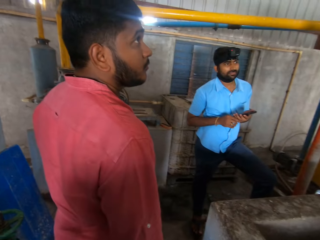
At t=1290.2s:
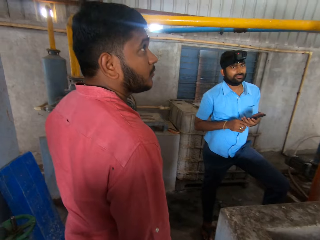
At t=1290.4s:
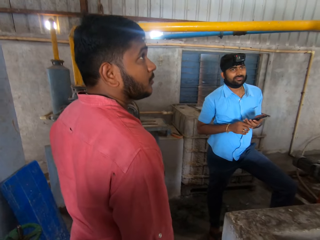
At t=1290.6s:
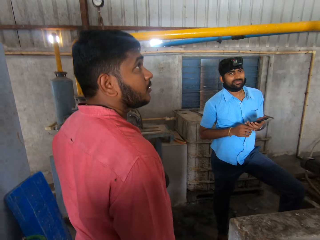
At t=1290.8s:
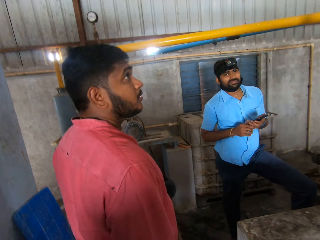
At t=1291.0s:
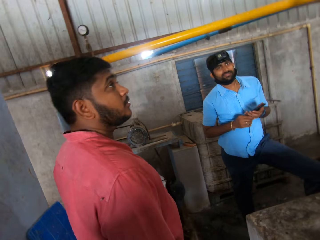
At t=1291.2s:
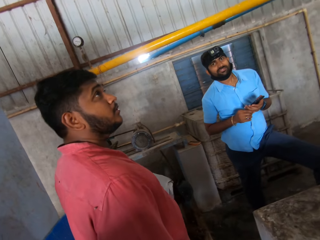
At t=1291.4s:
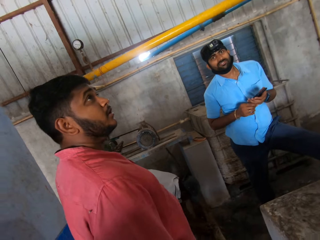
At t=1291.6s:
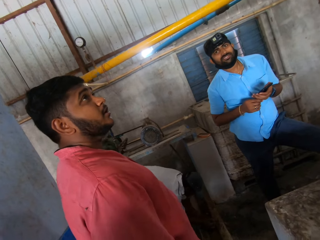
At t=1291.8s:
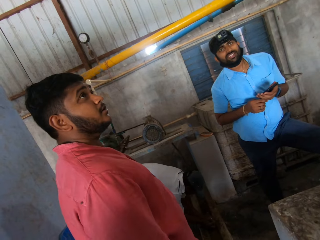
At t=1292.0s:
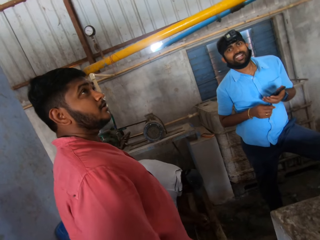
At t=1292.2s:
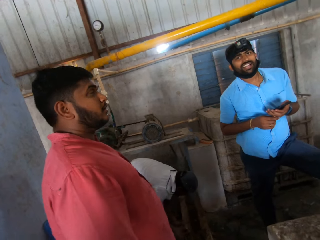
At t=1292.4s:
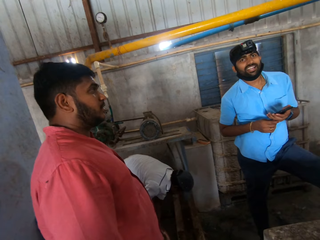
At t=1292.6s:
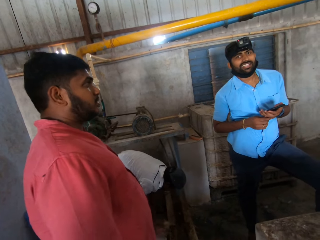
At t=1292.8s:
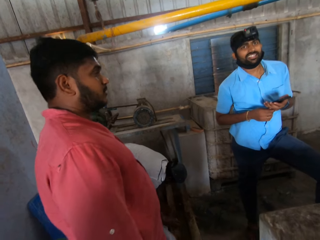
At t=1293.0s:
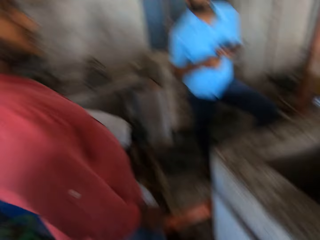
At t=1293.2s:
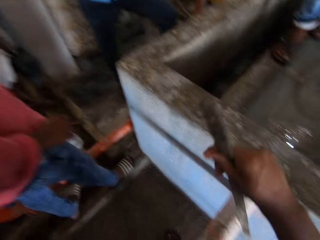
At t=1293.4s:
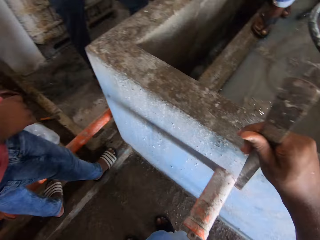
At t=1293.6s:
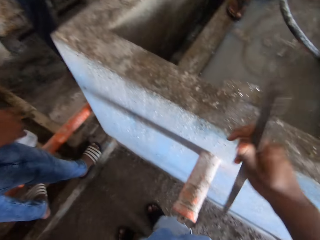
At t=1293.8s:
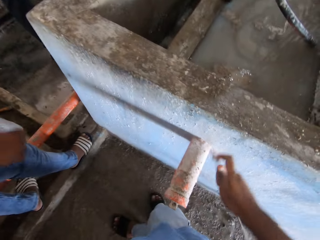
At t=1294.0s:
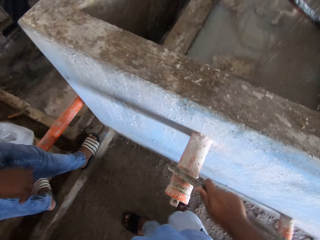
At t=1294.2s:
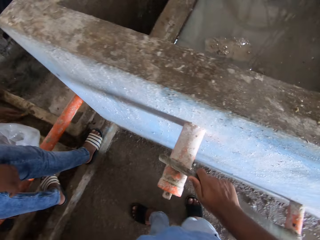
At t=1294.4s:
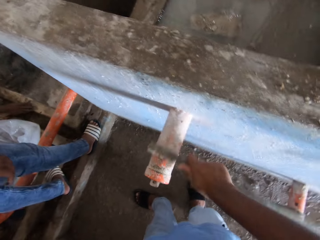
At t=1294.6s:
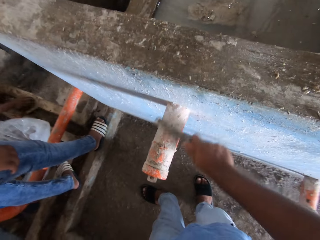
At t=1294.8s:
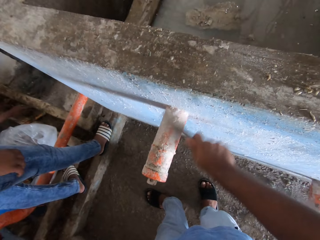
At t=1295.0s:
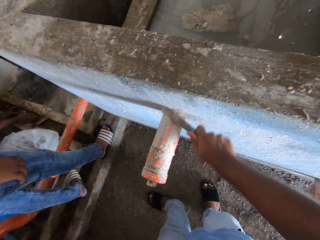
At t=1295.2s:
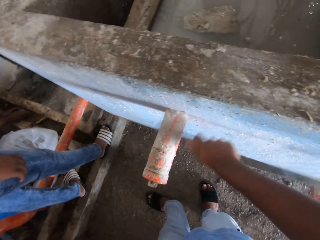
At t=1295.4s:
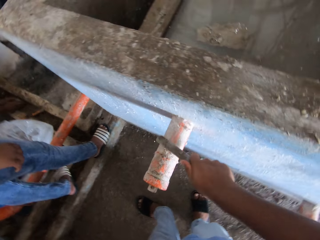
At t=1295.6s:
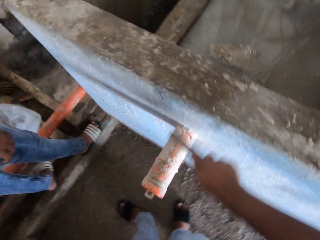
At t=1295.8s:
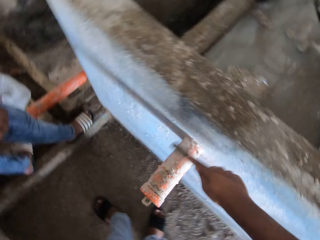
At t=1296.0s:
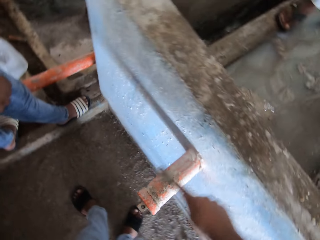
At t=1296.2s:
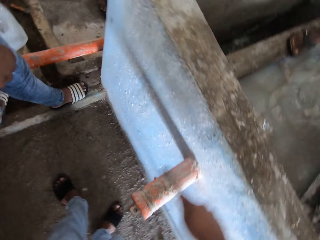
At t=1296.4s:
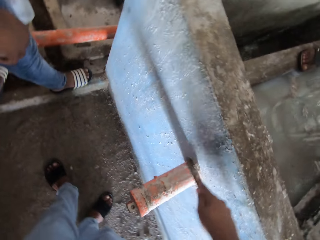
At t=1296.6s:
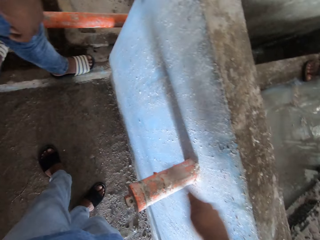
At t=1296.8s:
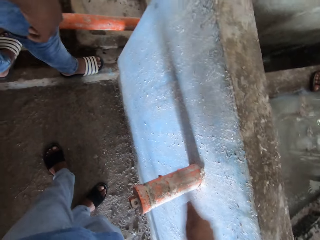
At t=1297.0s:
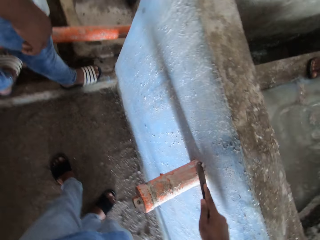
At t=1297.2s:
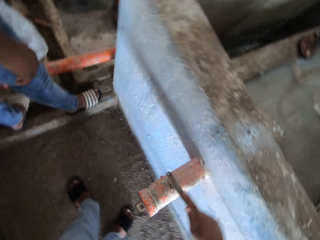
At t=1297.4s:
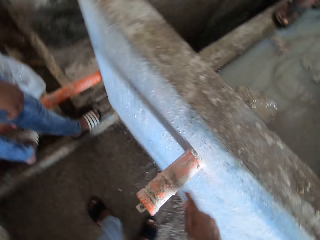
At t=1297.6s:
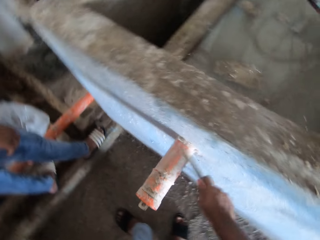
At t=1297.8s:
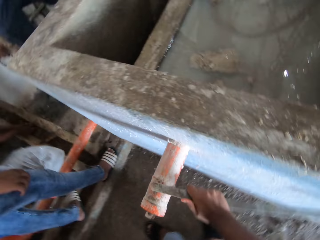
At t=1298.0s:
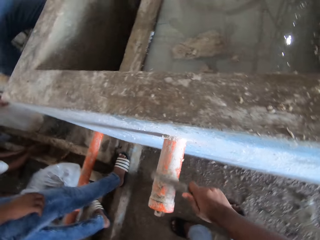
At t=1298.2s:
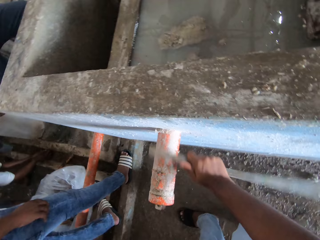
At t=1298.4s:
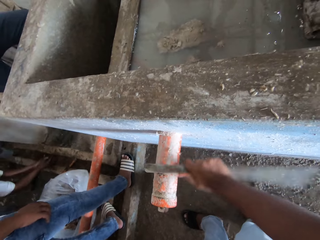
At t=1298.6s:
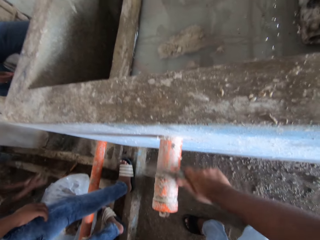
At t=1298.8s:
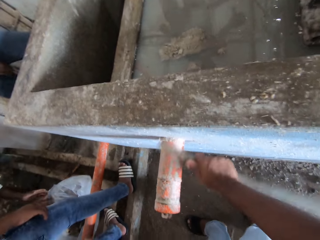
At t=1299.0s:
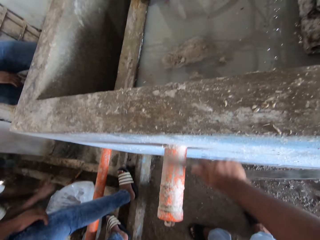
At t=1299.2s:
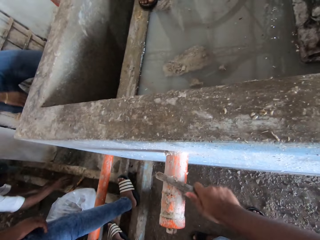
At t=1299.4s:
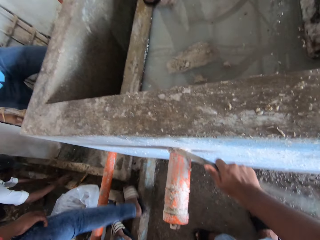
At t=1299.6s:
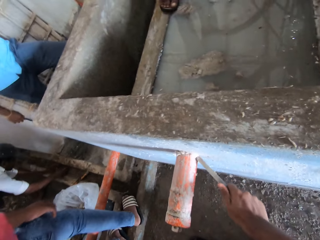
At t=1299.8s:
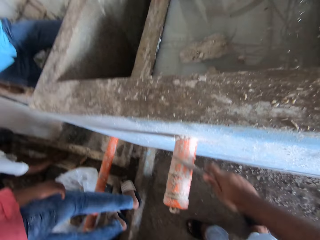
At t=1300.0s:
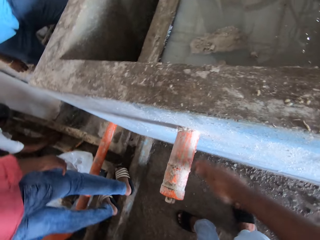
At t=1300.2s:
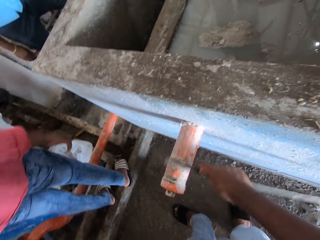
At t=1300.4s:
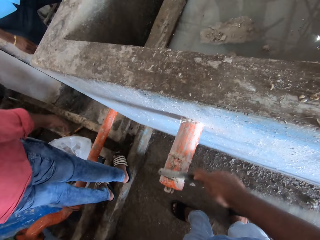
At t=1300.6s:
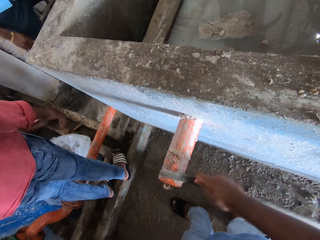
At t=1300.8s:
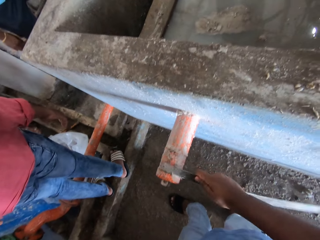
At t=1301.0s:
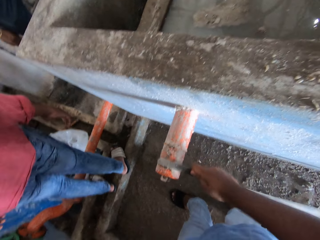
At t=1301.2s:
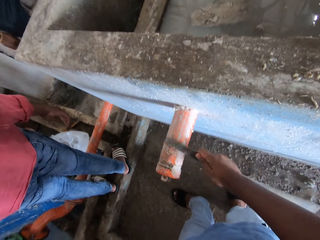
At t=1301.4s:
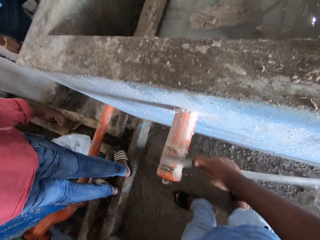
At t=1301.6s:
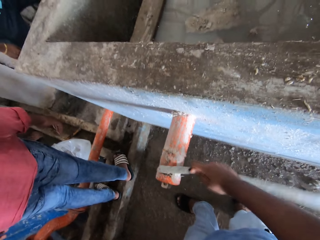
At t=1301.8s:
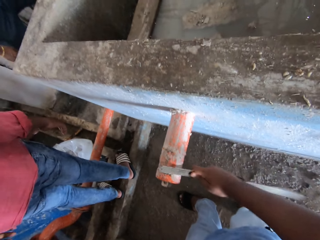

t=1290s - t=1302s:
The camera wearer moves the metal rod. They rub the pipe with the metal rod.

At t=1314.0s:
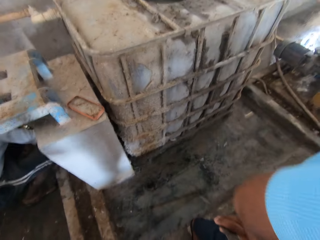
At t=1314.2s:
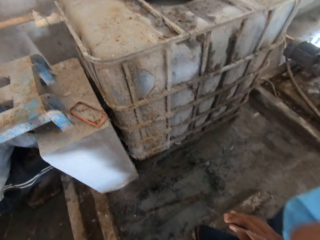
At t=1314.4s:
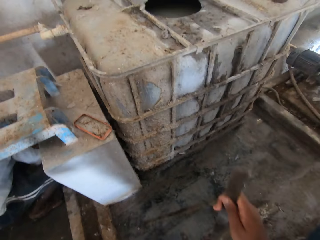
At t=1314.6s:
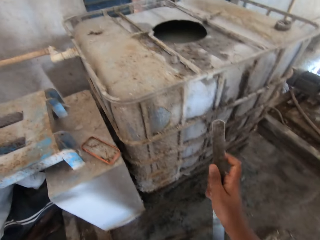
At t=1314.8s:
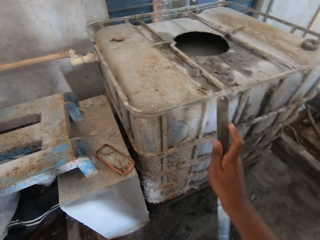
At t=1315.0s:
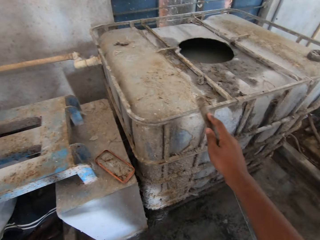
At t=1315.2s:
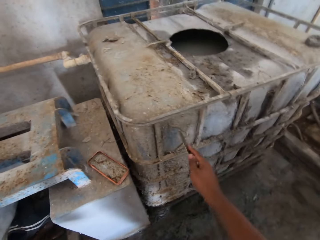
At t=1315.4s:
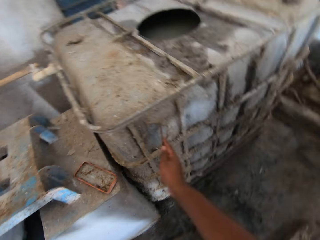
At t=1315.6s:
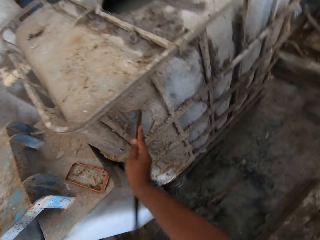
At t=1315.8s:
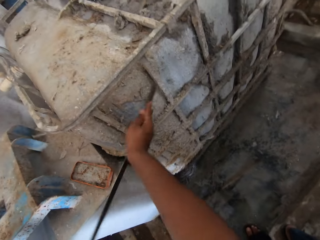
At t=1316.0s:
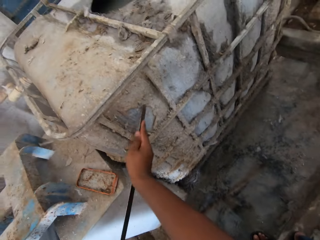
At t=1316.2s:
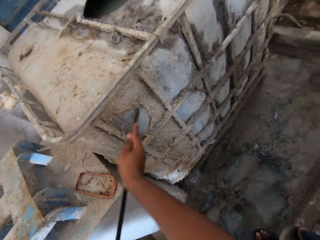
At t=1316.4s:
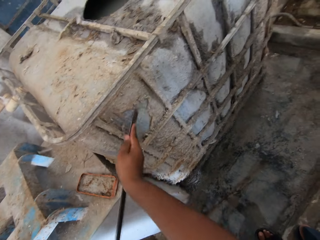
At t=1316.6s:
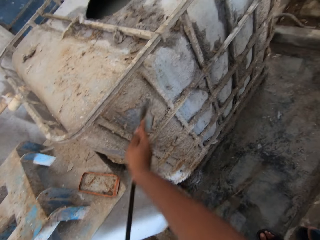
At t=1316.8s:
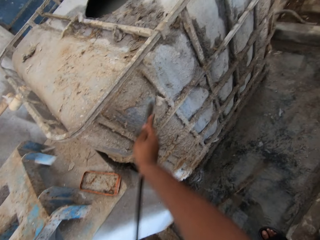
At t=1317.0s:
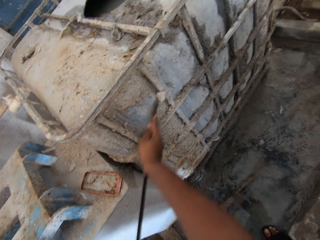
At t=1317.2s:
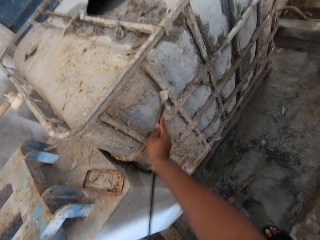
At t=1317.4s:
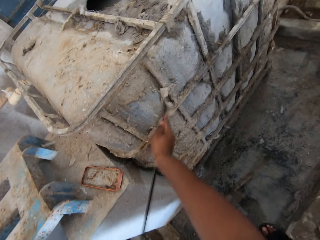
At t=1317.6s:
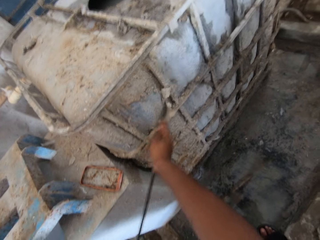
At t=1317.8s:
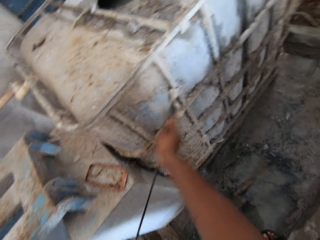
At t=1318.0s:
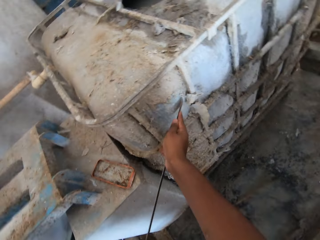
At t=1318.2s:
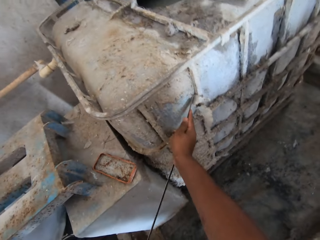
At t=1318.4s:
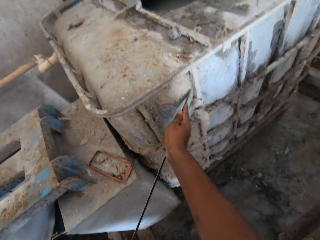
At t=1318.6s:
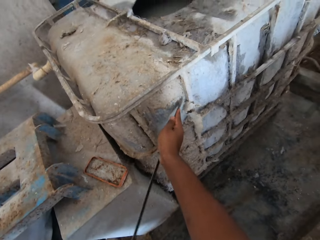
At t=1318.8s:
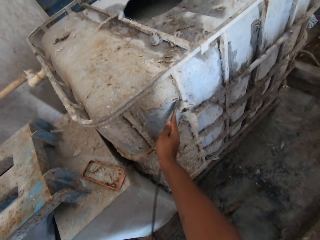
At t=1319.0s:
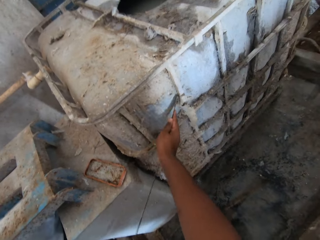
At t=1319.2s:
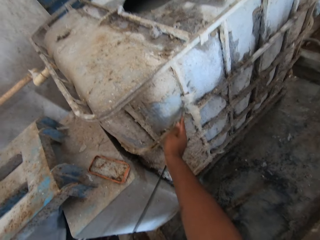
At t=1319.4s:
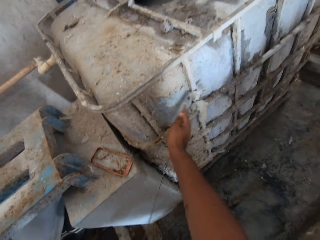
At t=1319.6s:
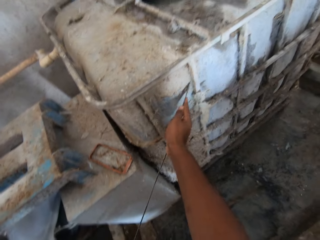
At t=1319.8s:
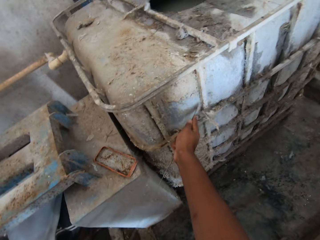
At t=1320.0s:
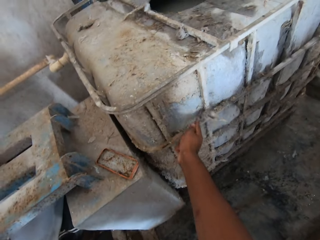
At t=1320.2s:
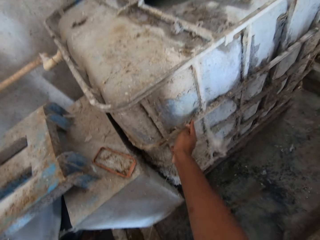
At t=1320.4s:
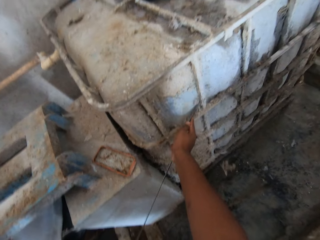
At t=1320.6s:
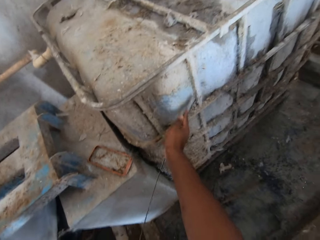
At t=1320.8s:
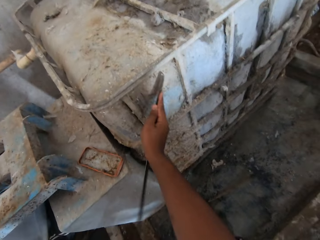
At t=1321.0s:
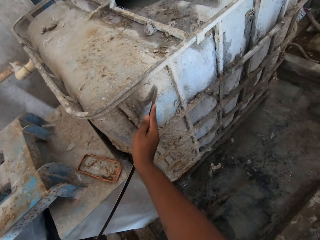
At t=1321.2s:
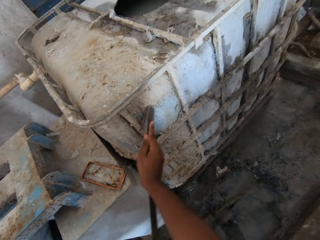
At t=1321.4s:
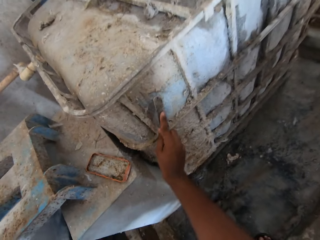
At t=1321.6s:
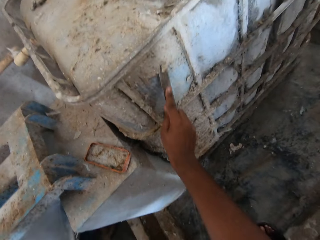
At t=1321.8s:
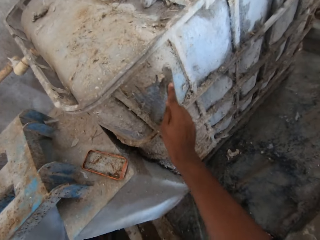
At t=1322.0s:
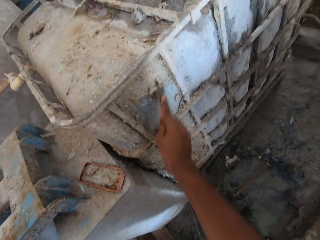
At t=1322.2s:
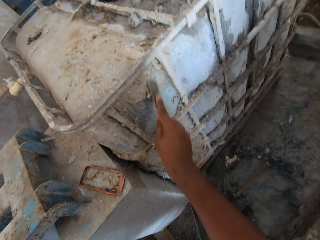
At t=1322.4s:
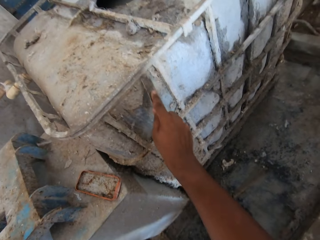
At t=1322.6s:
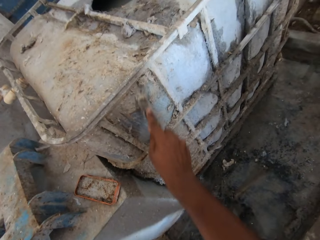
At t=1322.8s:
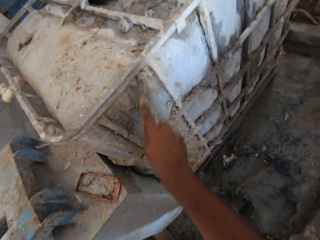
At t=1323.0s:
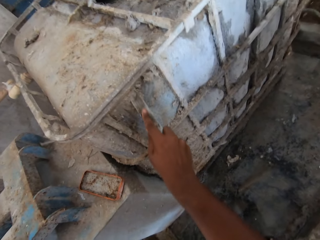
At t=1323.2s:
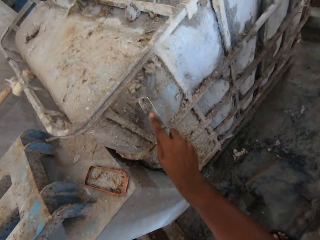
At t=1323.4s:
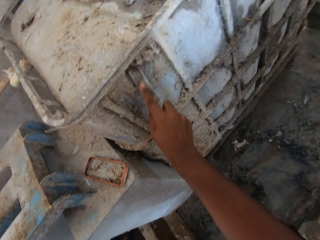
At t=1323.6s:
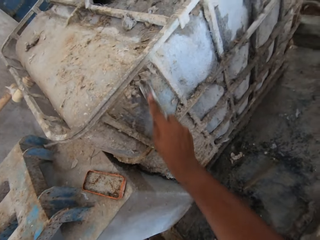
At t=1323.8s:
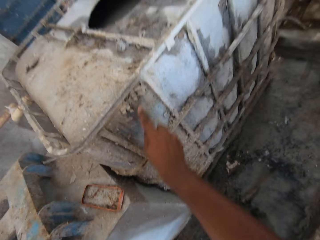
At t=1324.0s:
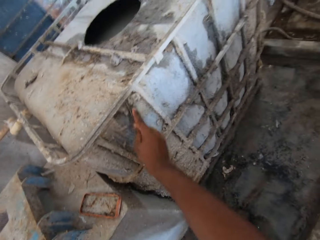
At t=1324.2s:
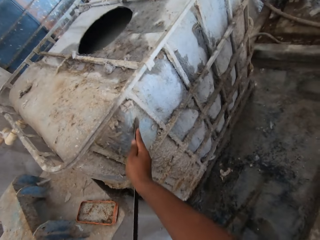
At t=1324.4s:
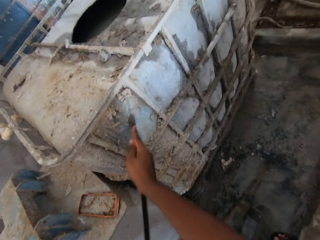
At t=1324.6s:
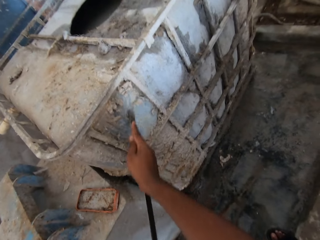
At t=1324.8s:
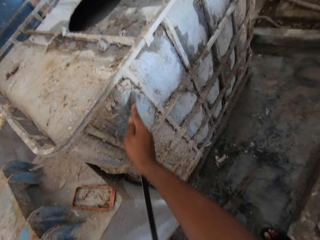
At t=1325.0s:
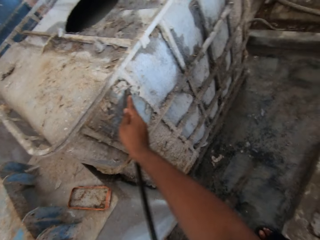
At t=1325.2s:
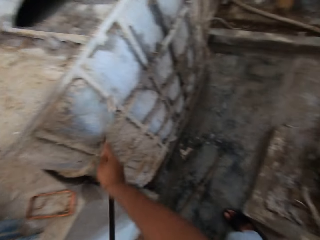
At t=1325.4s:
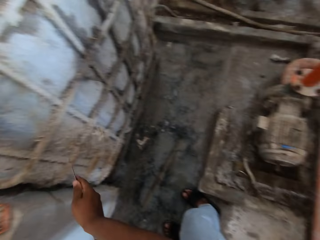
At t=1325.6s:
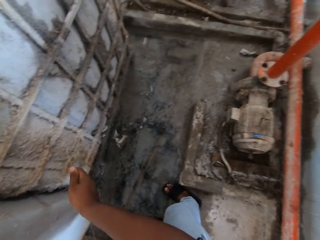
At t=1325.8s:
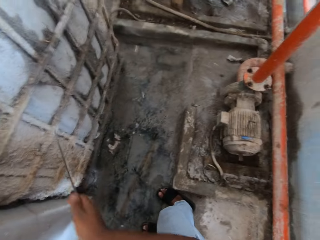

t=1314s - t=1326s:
The camera wearer walks a few steps. They scrub a drum with a metal. They rub the metal with the rod.
